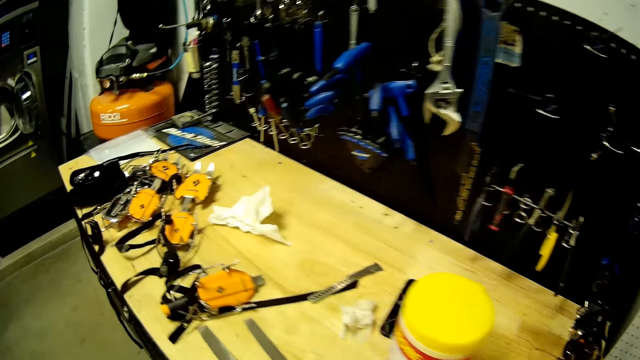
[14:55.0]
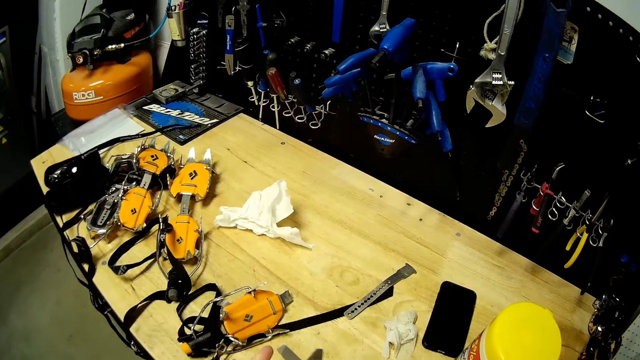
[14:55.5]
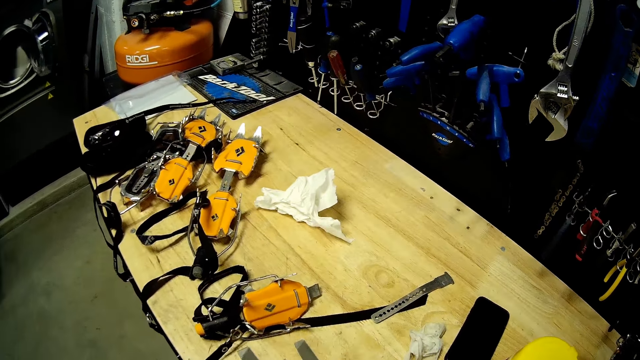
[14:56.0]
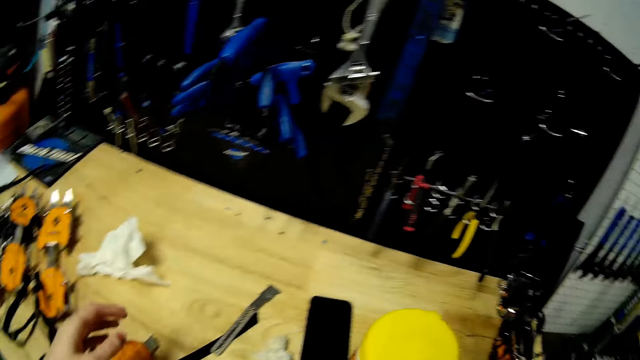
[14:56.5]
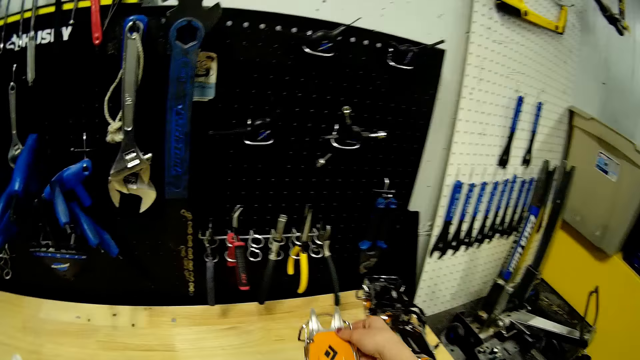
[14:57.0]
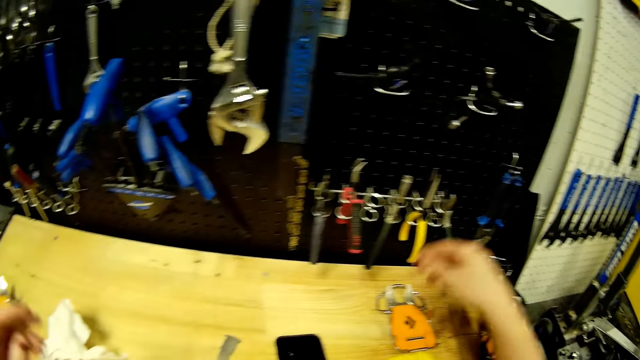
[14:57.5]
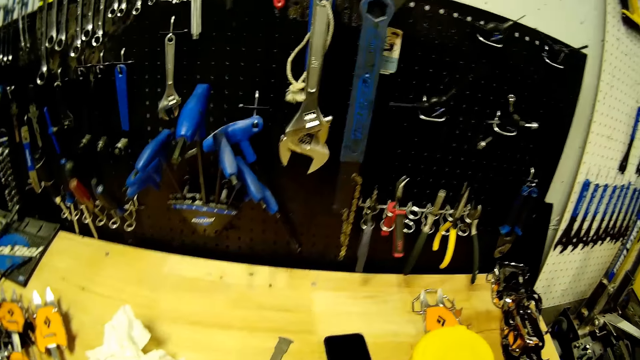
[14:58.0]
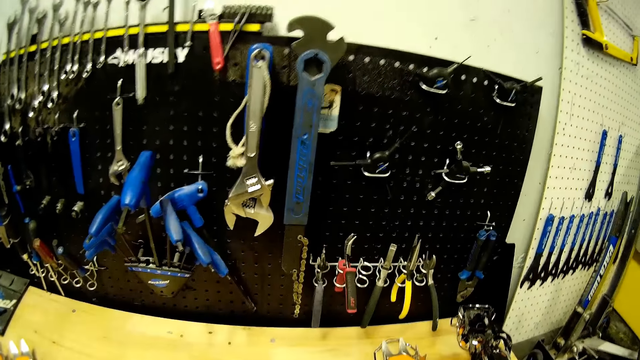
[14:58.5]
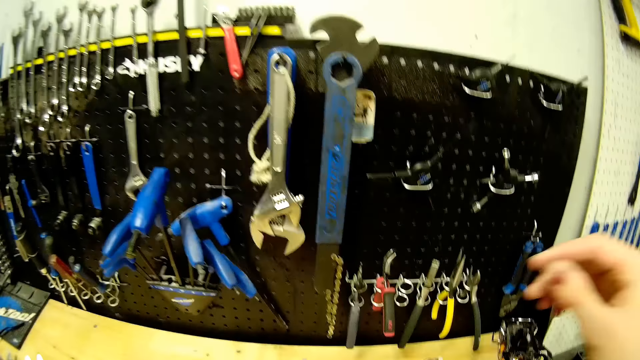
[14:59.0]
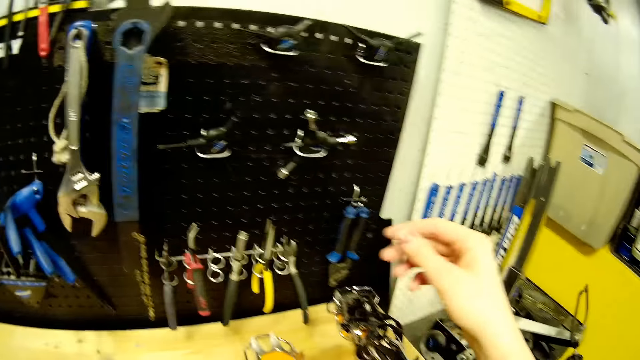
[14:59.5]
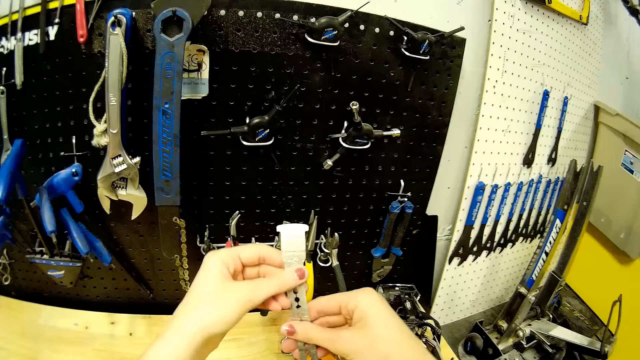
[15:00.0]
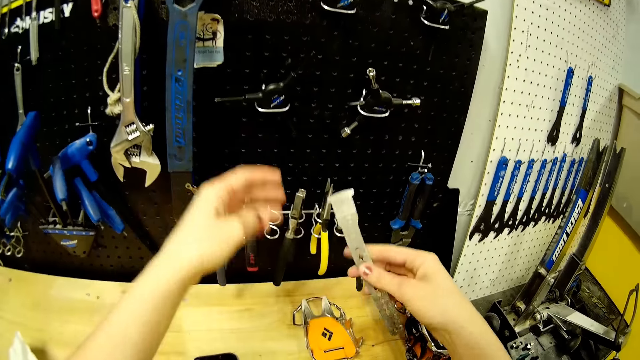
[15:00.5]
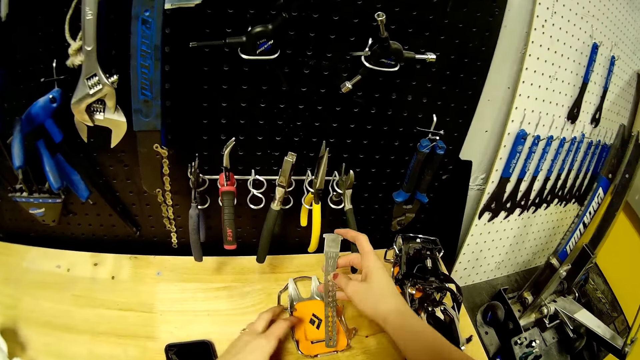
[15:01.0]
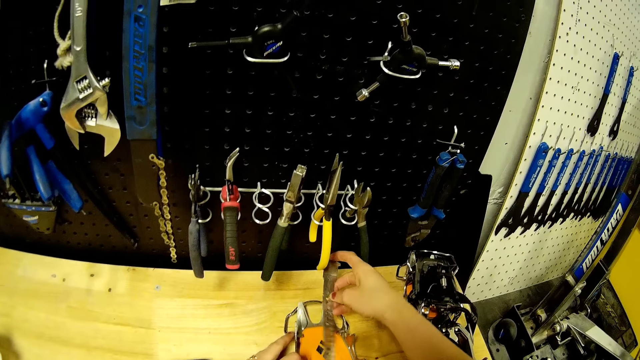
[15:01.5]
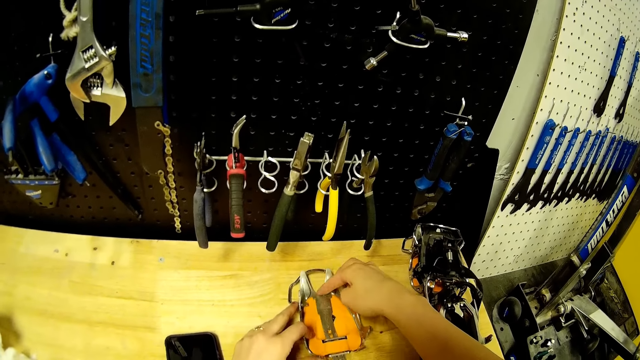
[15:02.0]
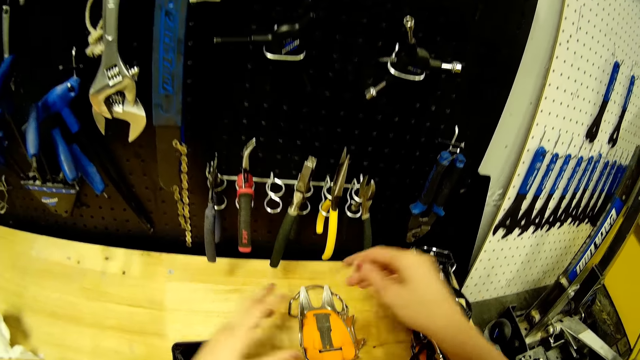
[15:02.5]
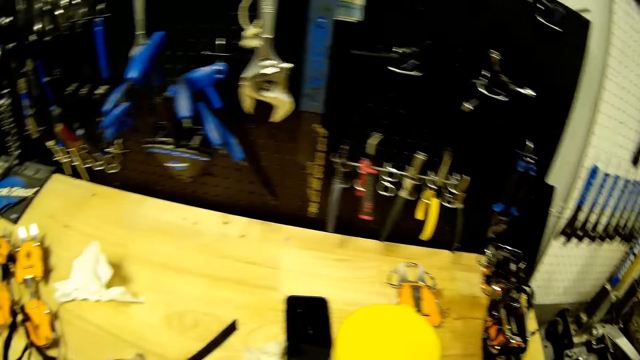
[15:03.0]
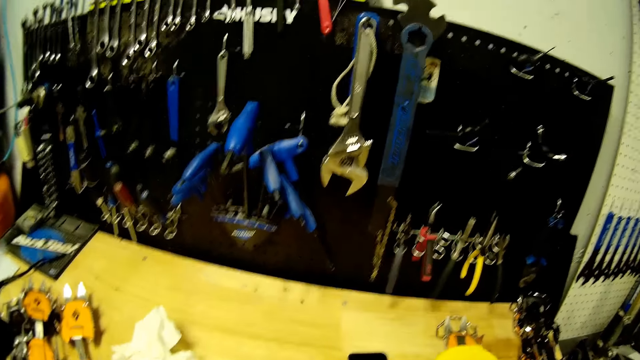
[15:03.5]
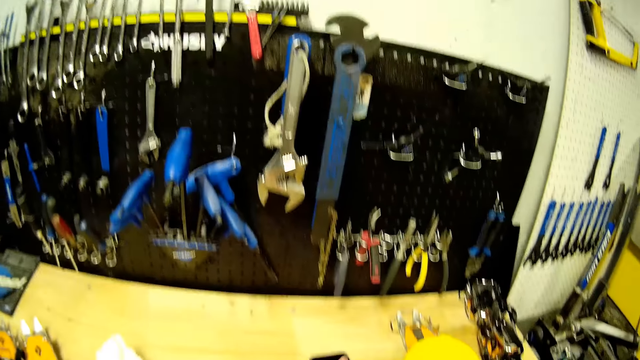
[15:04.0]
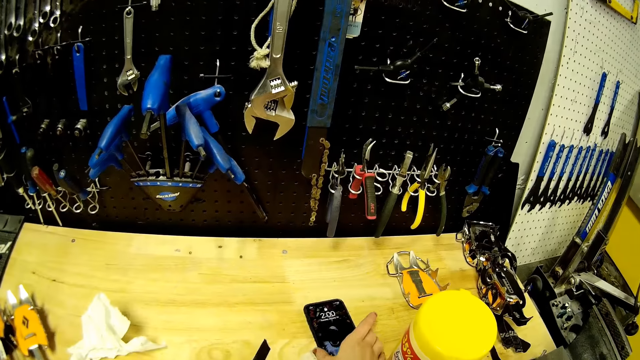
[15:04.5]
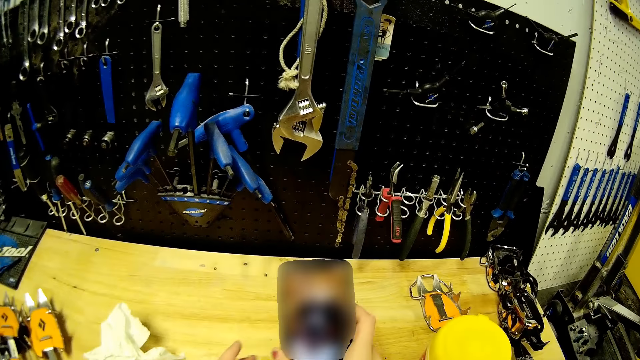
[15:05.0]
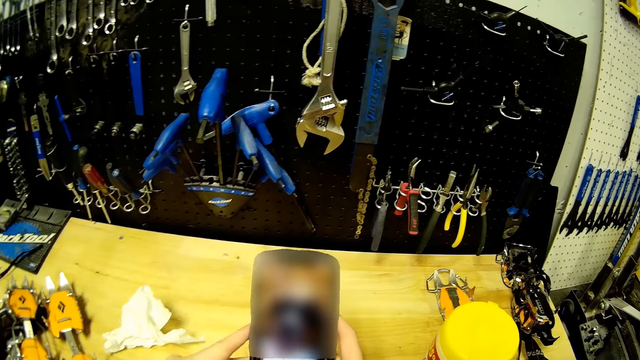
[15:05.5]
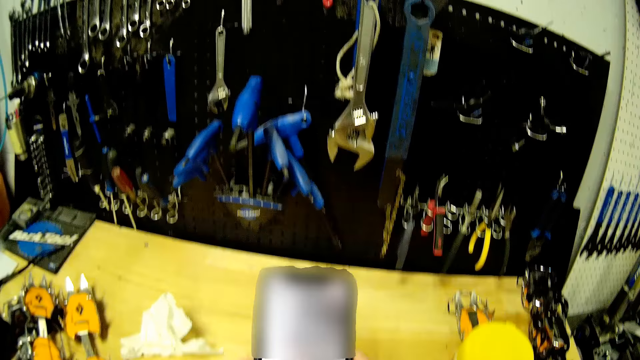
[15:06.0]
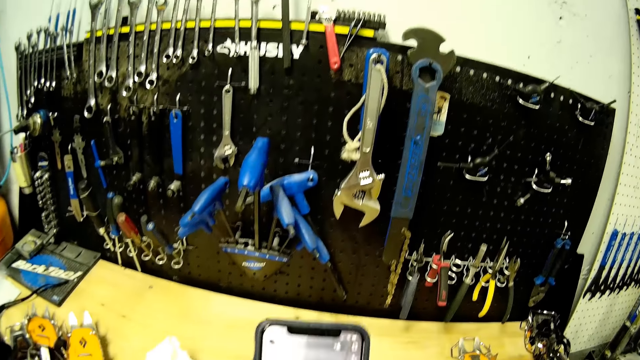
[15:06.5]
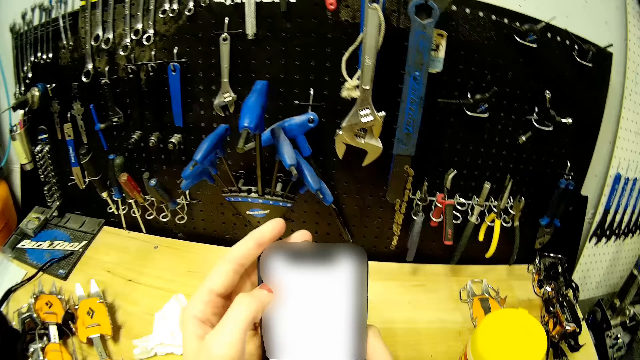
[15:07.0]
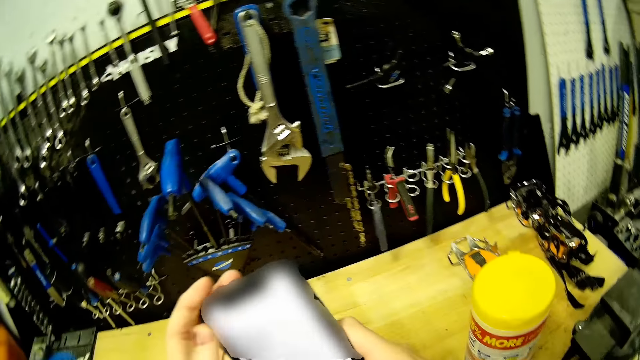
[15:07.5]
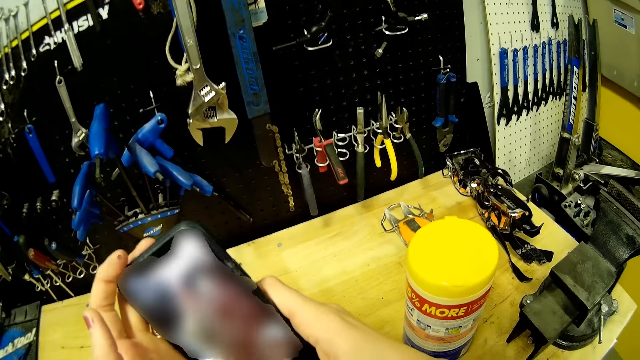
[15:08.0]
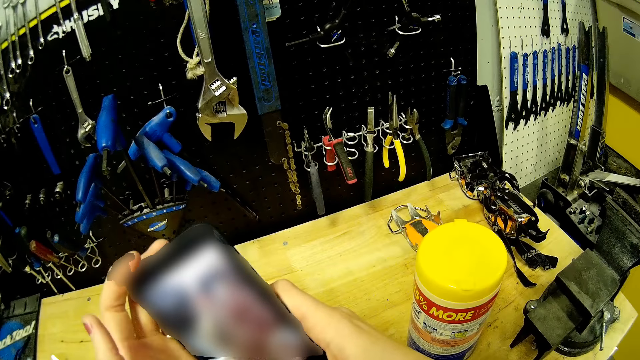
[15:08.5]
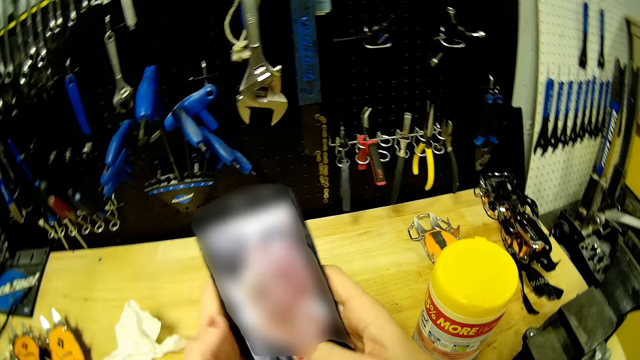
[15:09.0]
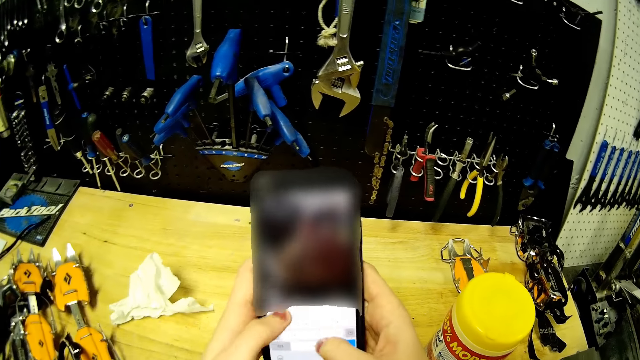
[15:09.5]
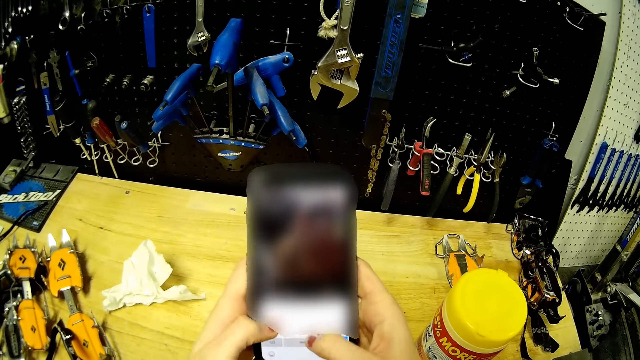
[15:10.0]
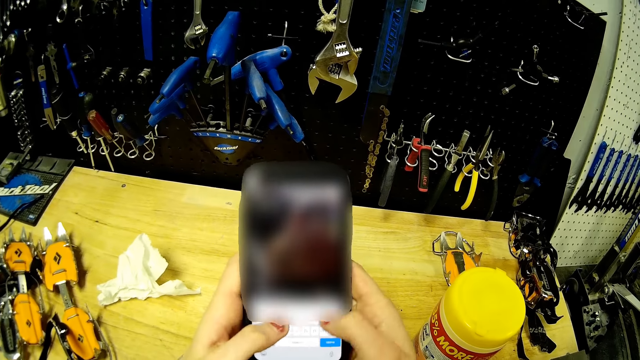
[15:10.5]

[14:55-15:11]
The camera wearer drops the strap crampon on the table with her right hand. She holds a center bar of the strap crampon in both hands. She wipes the center bar with her left hand. She fixes the center bar on the strap crampon with her right hand. She picks up a phone on the table with her right hand. She operates the phone with both hands.

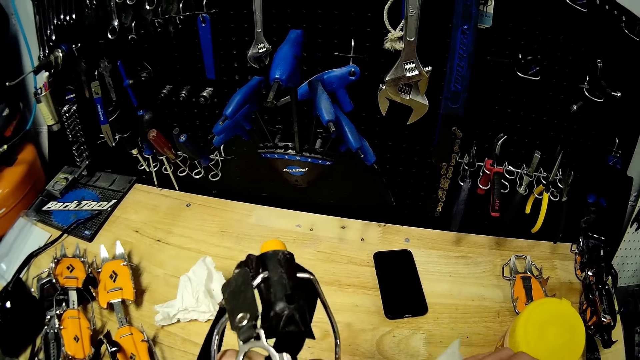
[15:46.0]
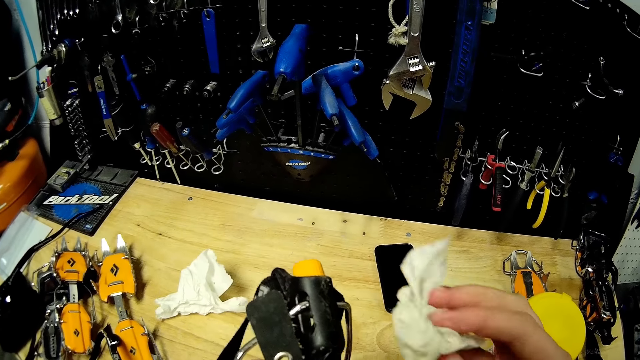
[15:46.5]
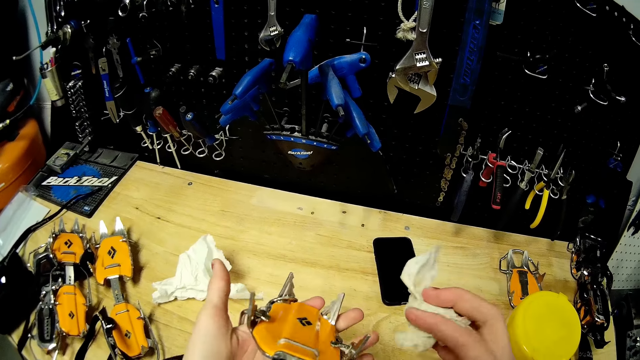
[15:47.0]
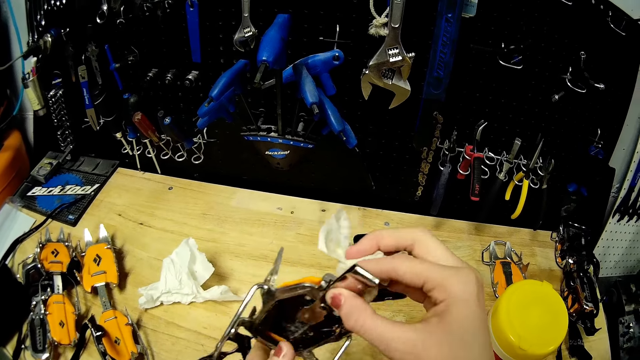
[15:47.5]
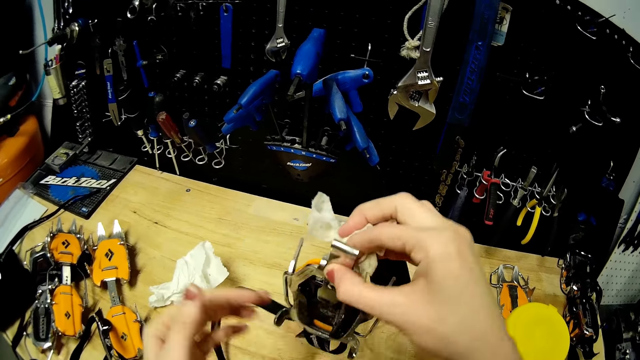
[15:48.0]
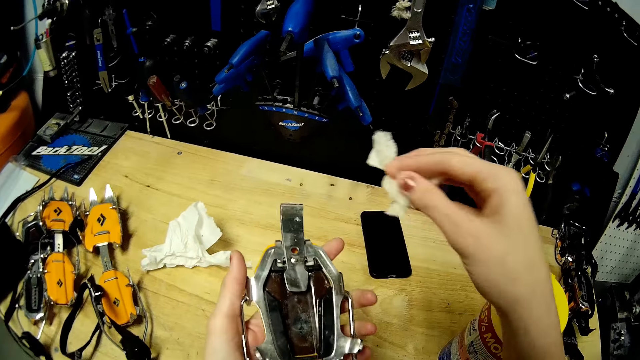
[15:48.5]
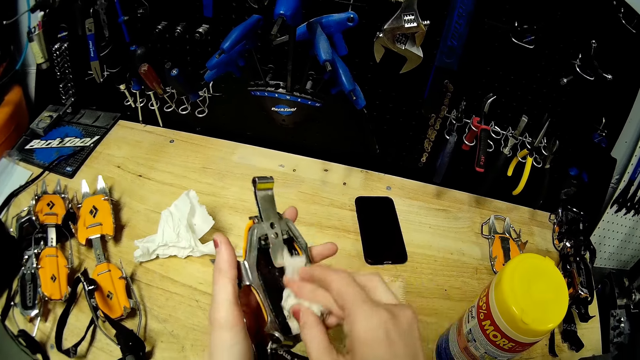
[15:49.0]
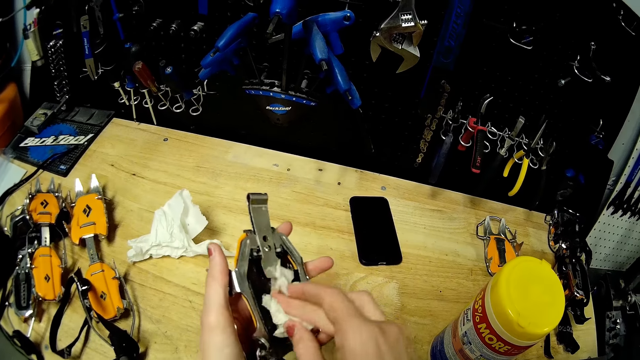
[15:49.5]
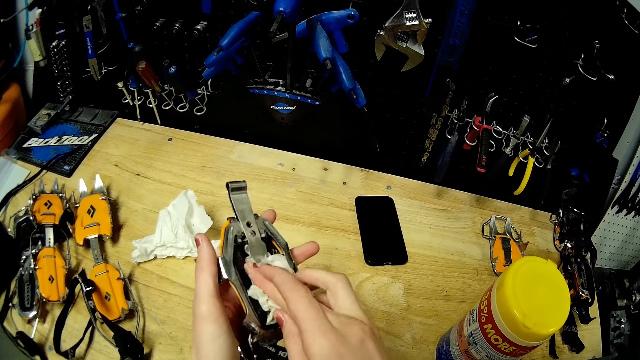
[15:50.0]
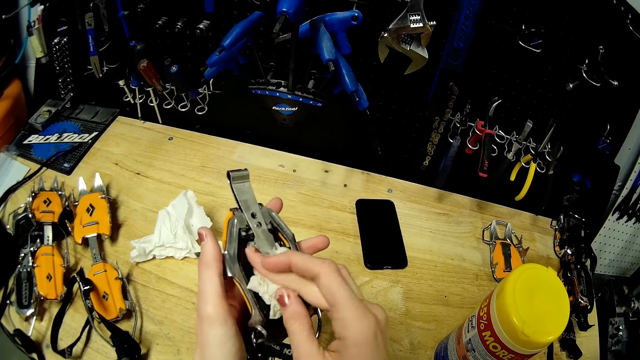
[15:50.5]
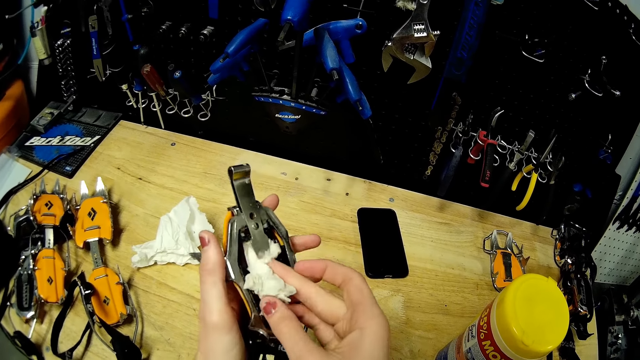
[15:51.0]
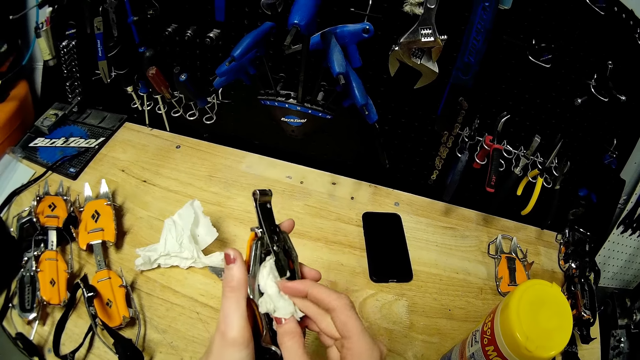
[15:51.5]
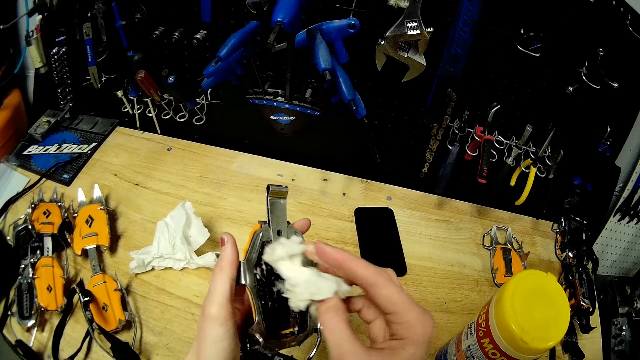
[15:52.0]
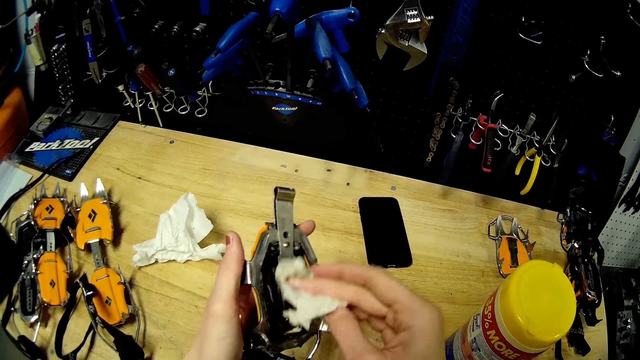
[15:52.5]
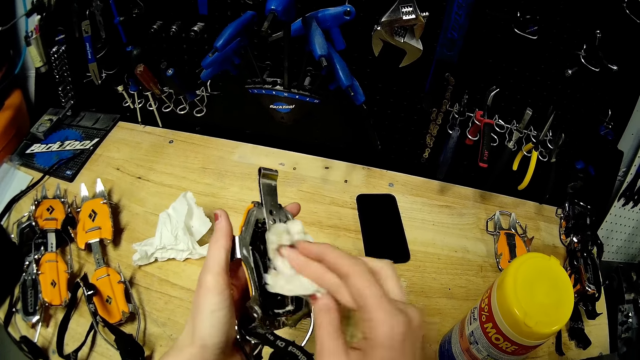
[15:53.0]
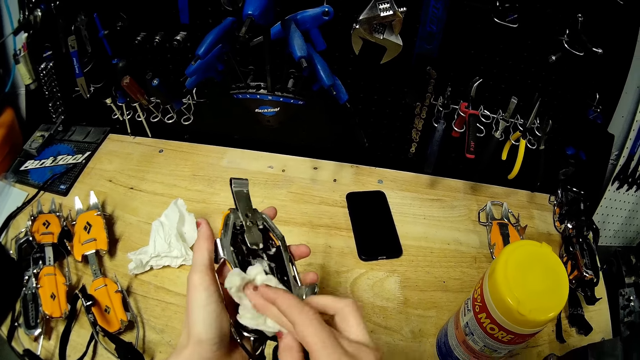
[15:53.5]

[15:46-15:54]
The camera wearer turns the metal. They wipe the metal with a tissue.
